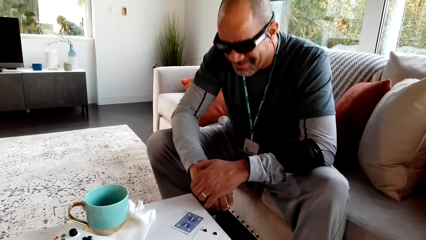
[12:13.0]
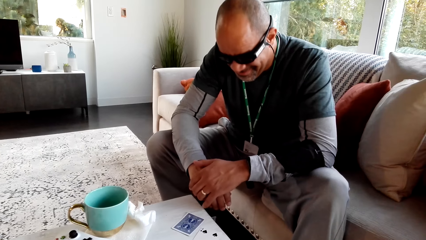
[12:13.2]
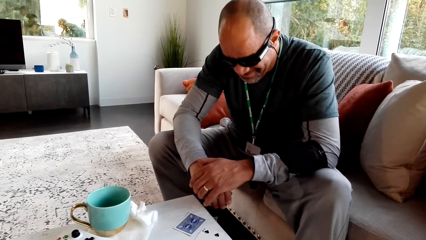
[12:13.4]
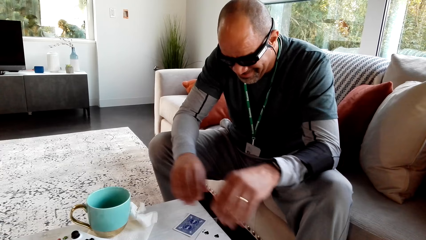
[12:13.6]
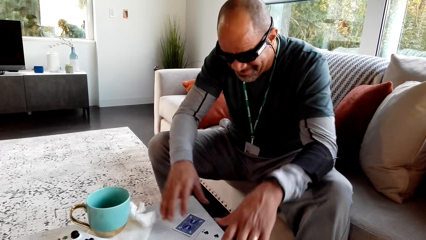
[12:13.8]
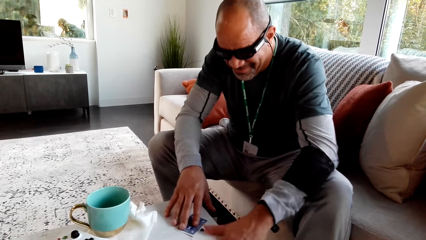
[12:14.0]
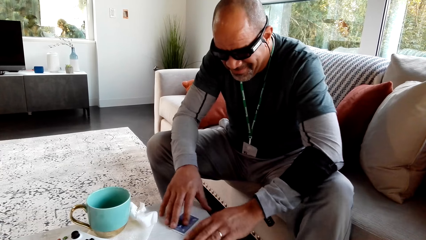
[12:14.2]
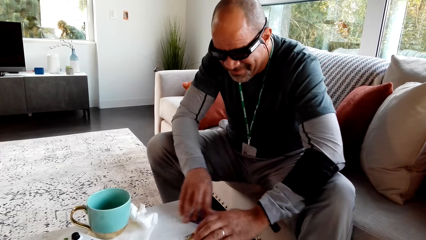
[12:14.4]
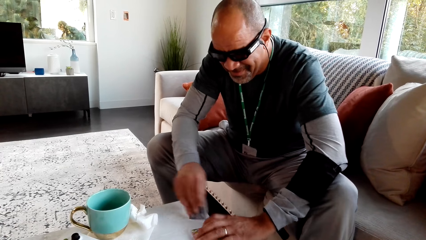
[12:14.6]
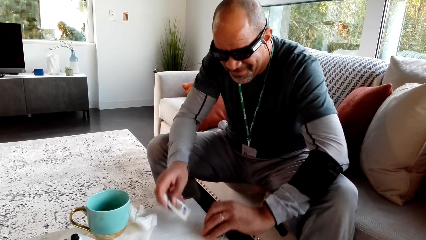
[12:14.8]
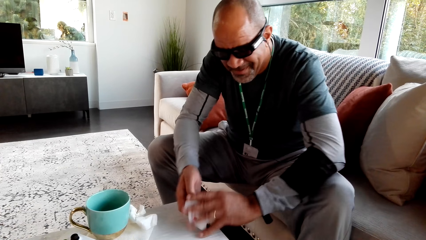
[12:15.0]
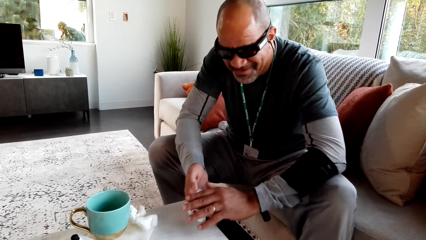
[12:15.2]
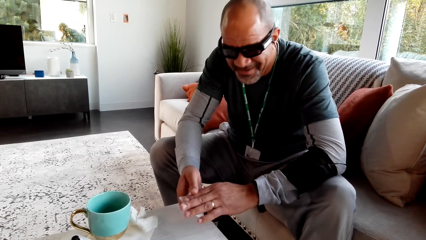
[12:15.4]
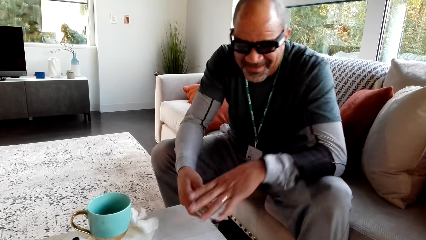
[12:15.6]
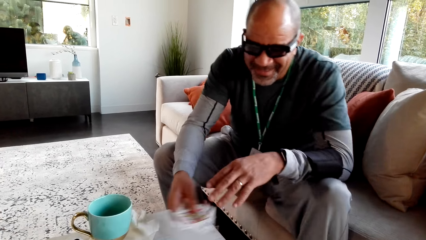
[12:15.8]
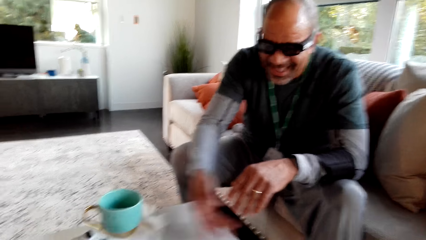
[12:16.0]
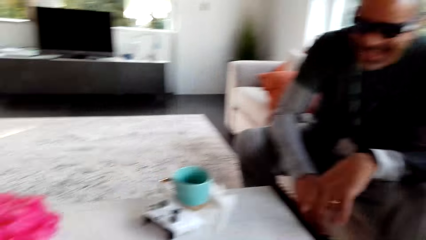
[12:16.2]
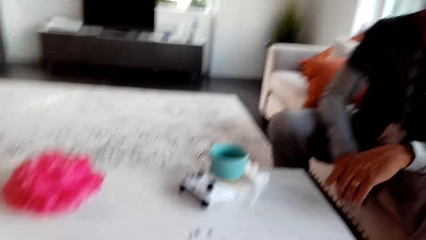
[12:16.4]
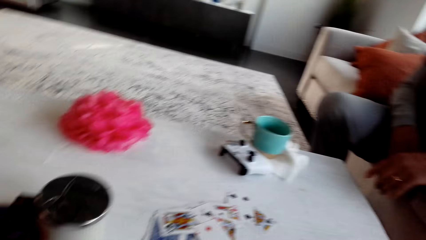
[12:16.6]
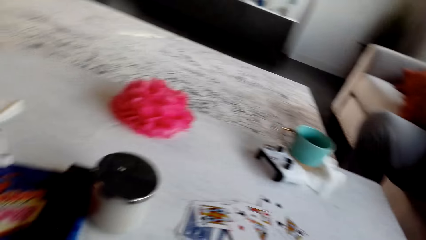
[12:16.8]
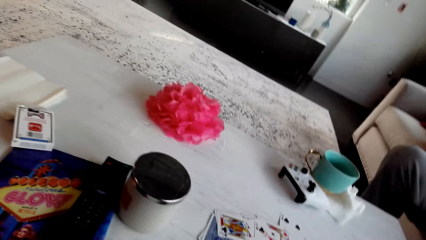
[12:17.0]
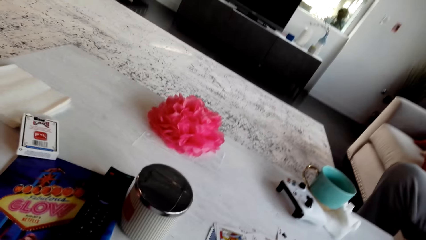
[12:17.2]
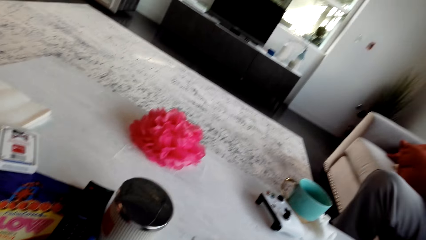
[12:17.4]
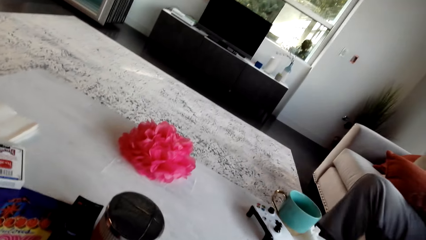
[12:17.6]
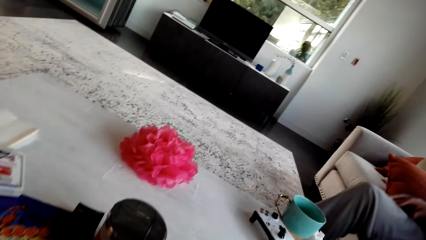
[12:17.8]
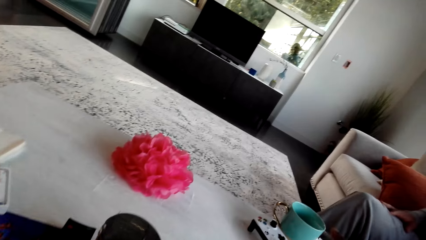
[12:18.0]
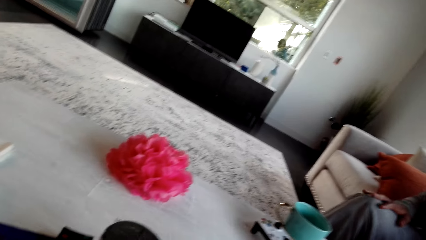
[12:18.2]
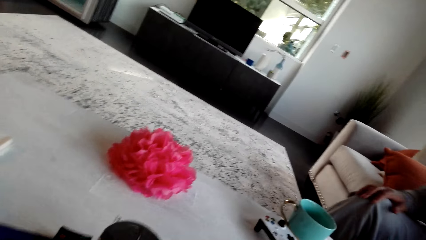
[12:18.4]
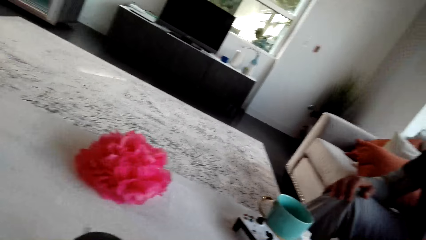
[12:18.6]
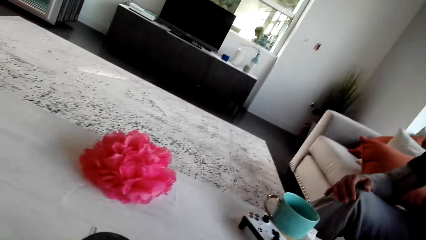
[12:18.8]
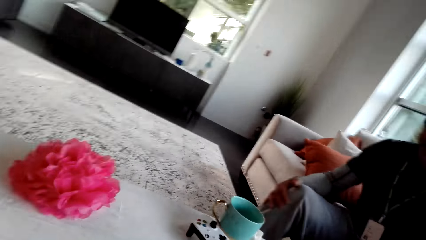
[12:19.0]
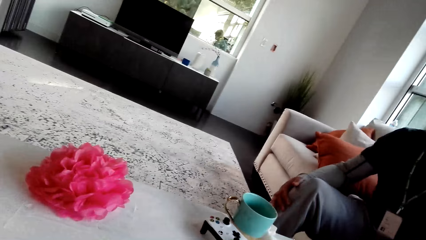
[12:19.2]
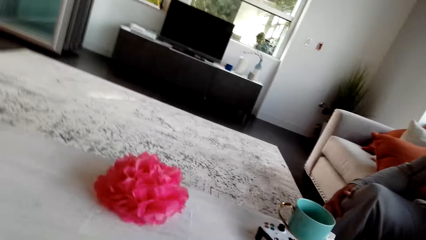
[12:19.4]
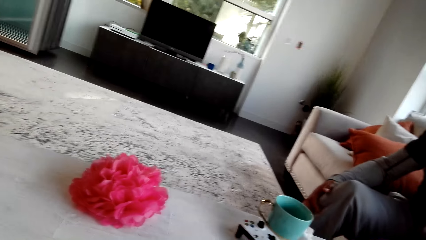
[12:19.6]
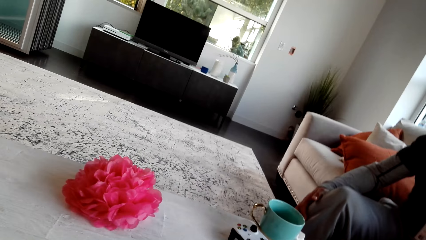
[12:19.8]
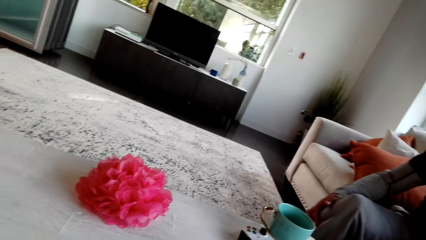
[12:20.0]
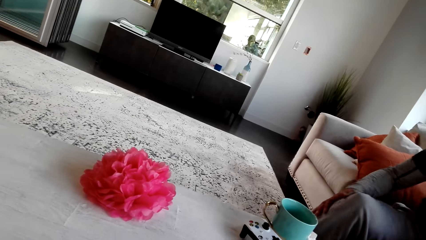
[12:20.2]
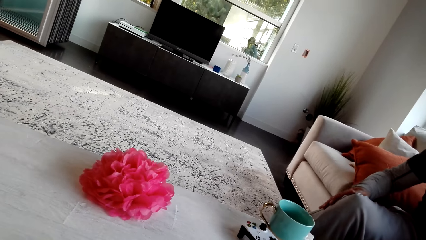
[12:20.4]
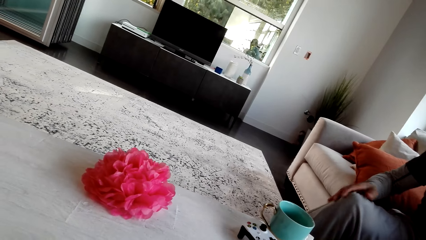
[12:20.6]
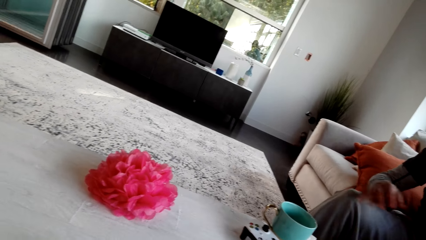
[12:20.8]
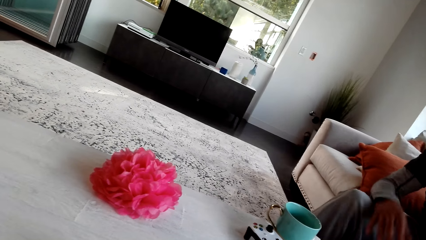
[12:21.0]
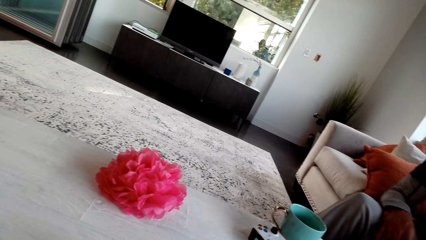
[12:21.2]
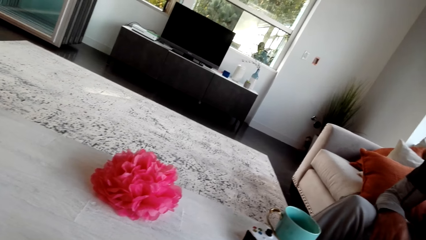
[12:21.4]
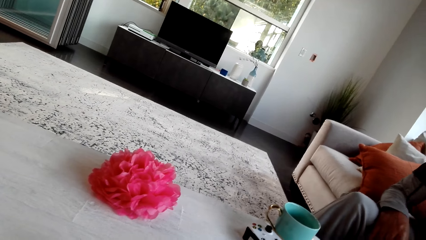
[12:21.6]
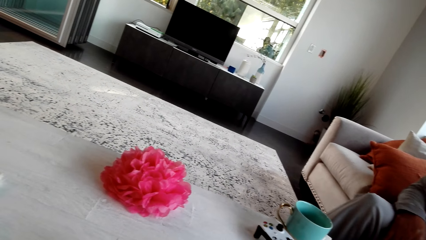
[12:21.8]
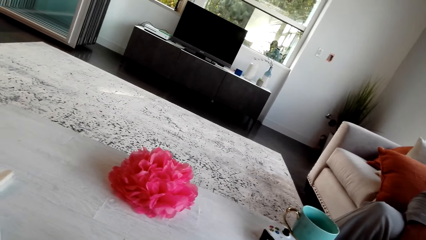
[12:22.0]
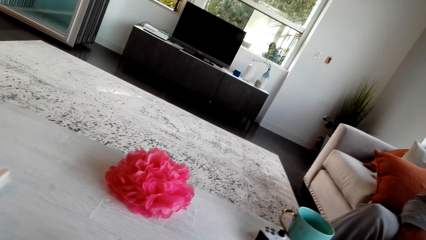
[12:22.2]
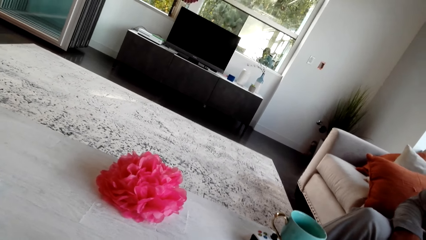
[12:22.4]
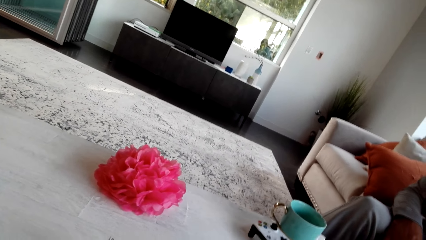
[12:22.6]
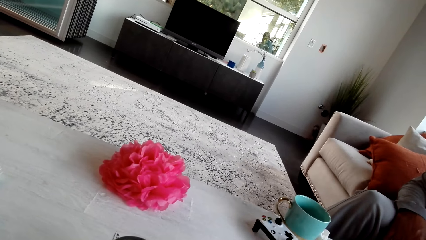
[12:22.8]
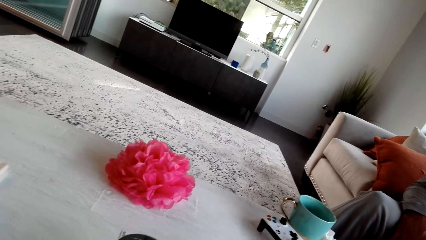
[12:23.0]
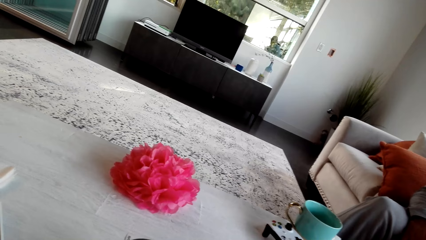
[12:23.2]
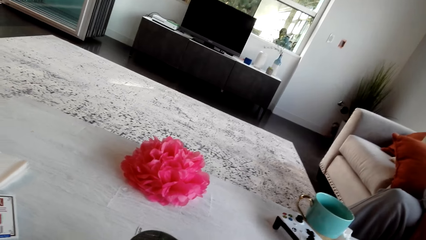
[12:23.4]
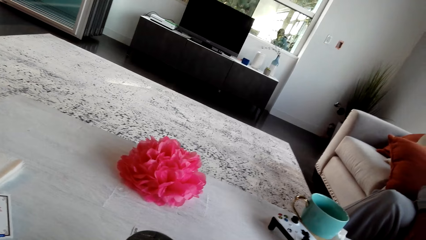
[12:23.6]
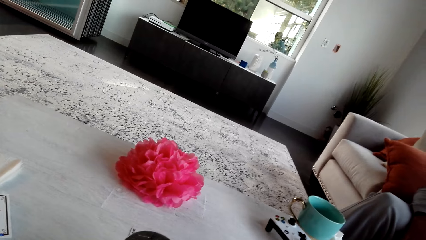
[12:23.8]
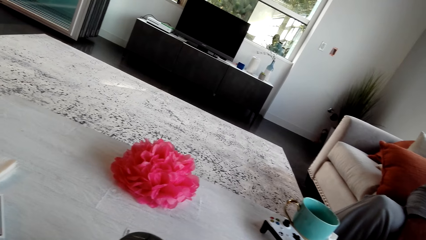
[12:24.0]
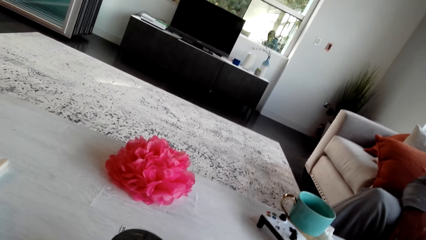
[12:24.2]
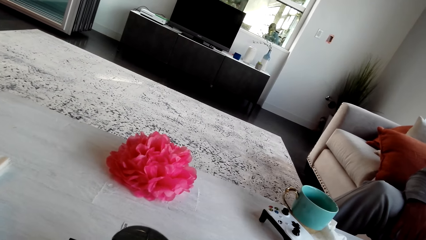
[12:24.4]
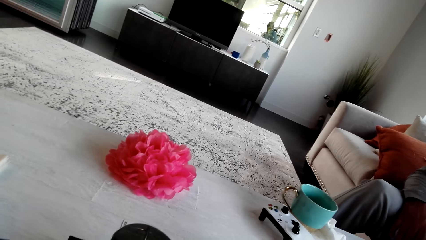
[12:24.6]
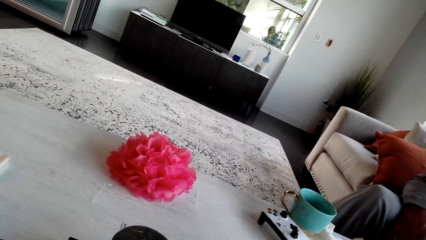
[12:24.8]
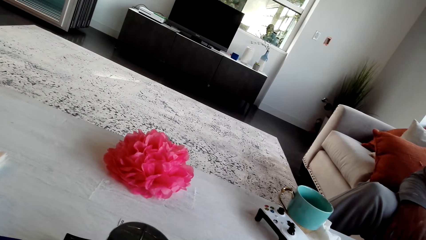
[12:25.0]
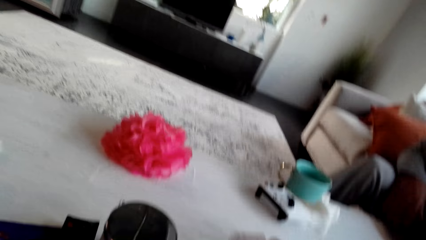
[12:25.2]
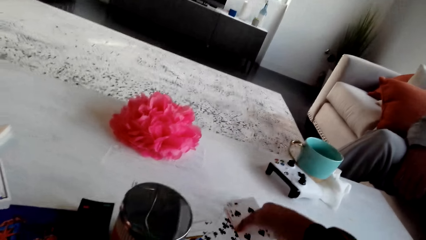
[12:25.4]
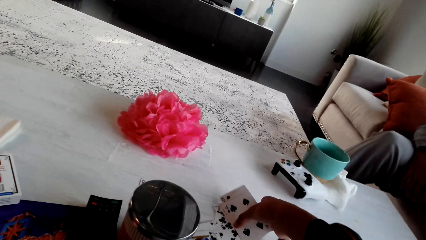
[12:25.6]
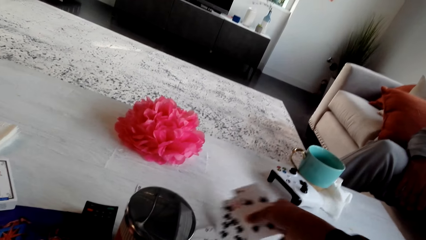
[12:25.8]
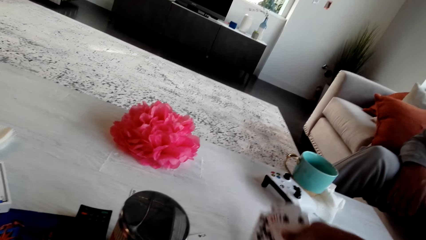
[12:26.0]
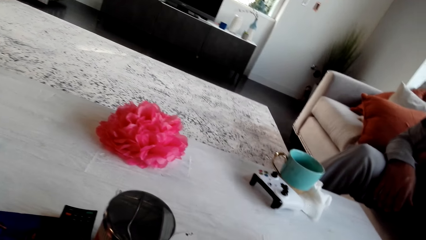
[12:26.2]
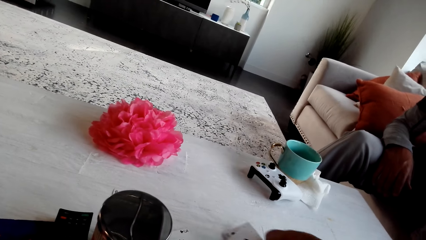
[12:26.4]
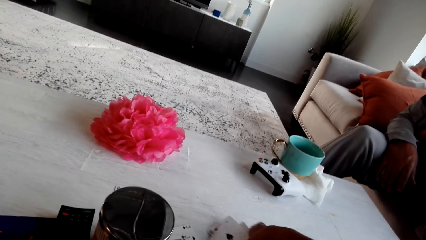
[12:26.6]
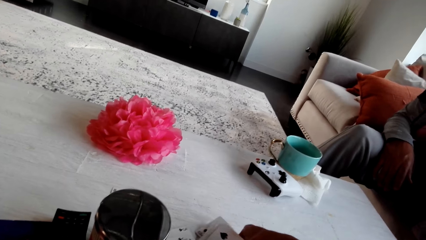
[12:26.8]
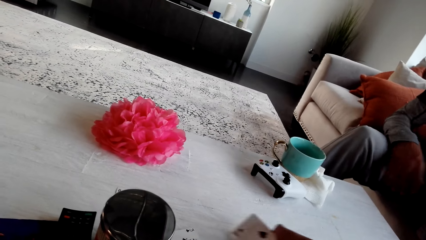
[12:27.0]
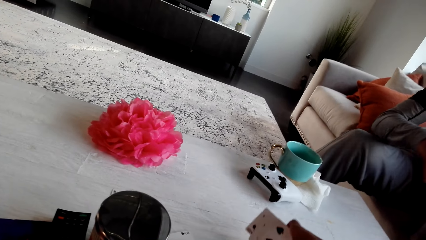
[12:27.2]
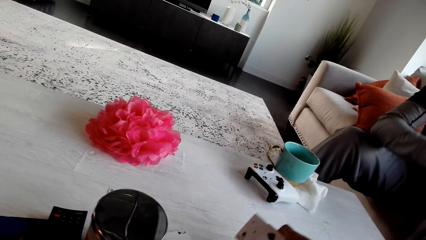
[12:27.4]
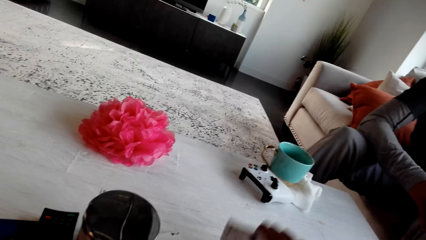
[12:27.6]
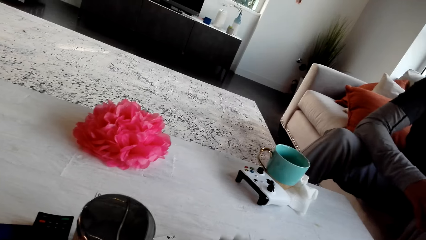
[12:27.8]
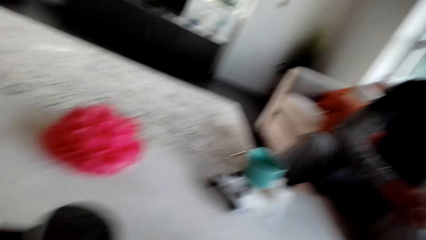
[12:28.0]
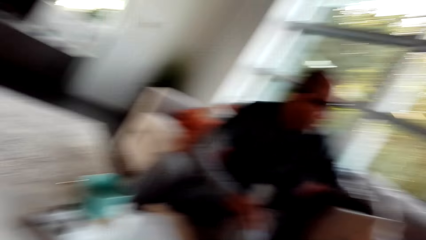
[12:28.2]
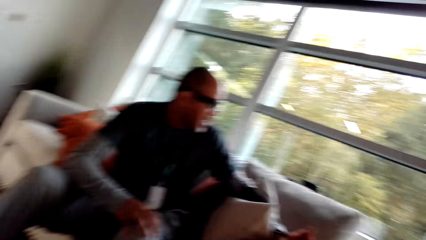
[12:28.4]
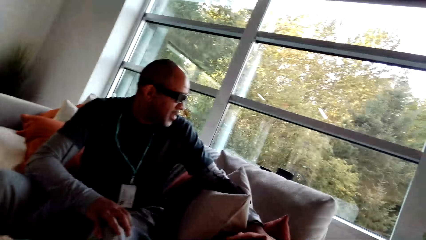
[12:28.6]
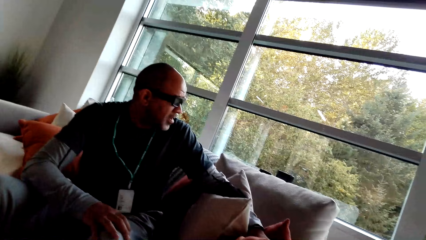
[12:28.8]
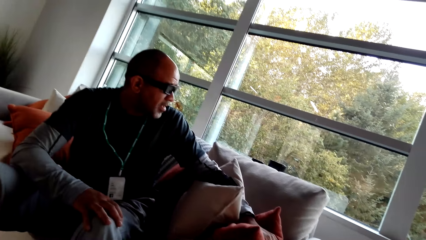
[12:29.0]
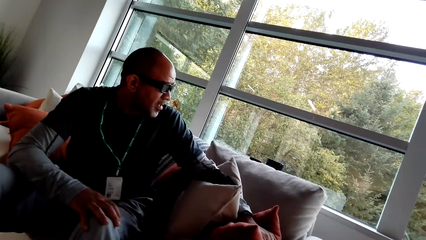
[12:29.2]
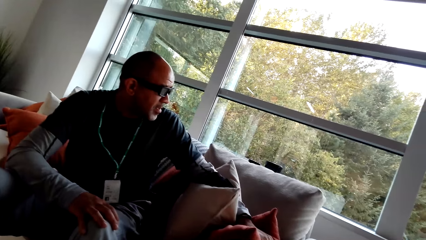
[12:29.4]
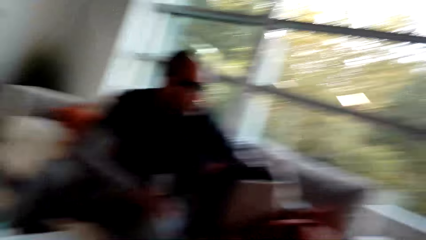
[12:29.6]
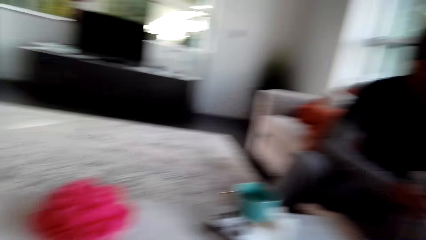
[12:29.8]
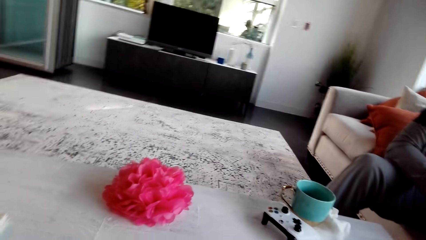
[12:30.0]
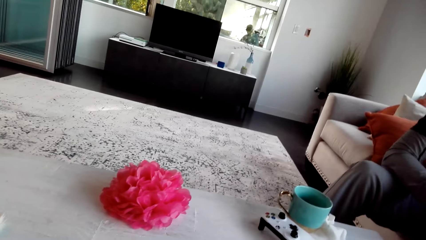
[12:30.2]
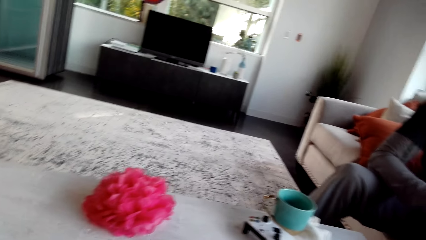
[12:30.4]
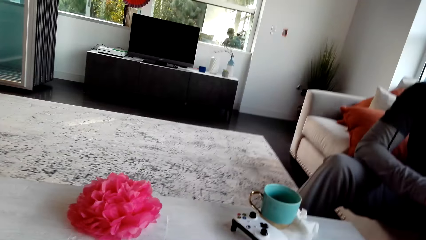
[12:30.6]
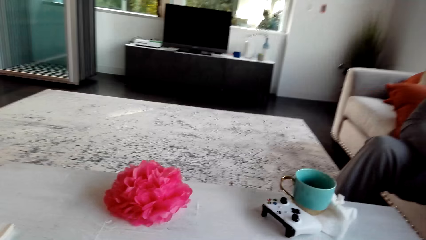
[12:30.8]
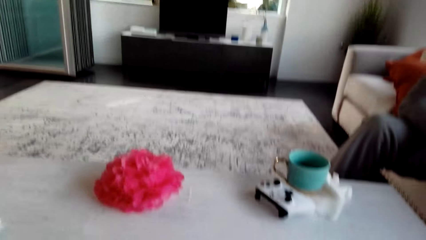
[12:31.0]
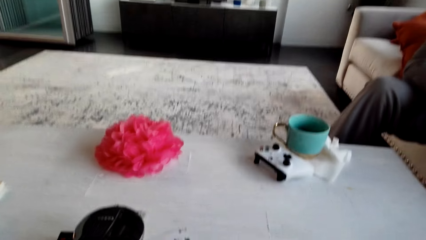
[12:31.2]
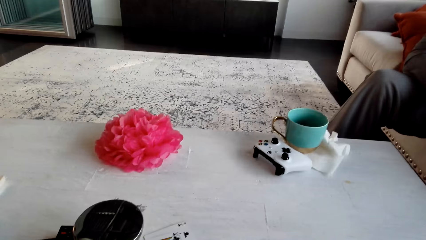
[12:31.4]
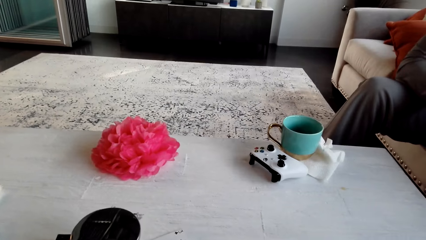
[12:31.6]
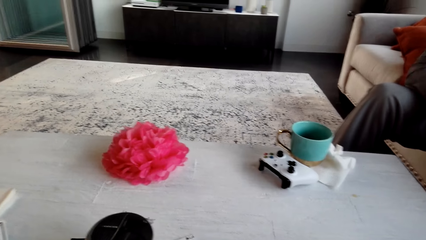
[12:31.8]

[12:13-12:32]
A man inspects the cards. The man takes a card and throws the card on the table. The camera wearer stares at the table. They look around. They pick the cards from the table. They stare at the man. They look around. They stare at the table.
